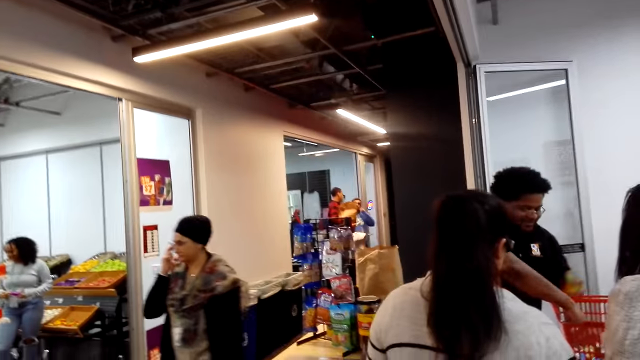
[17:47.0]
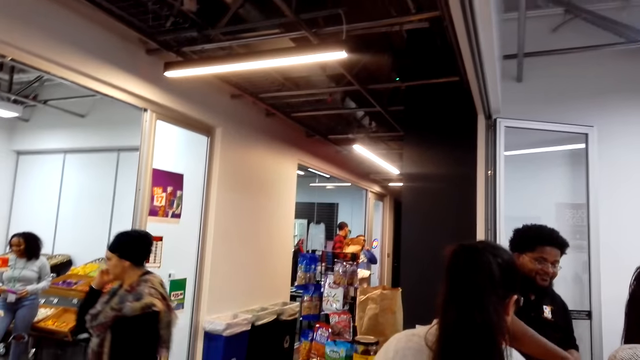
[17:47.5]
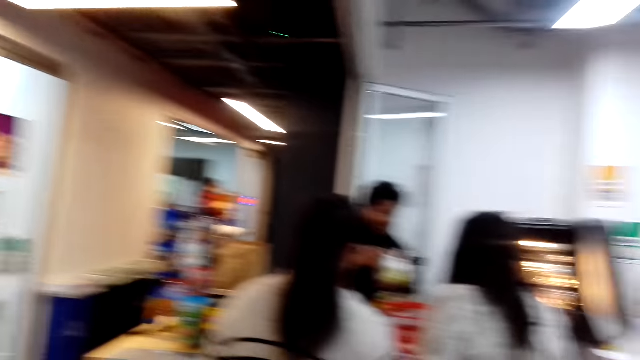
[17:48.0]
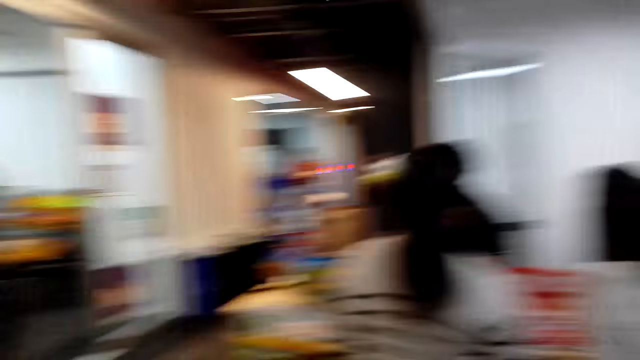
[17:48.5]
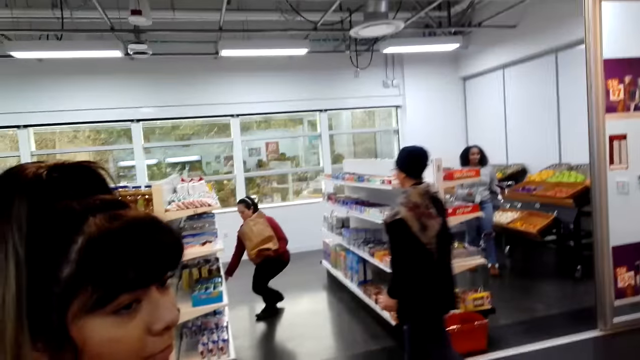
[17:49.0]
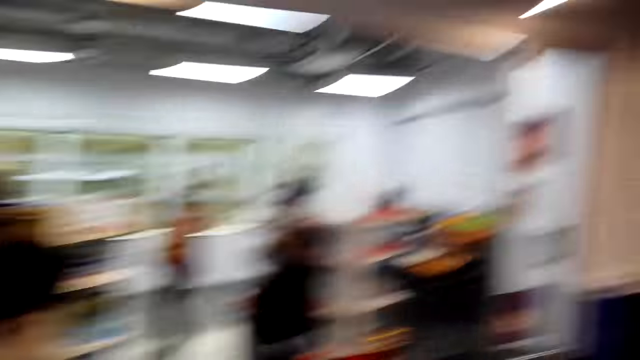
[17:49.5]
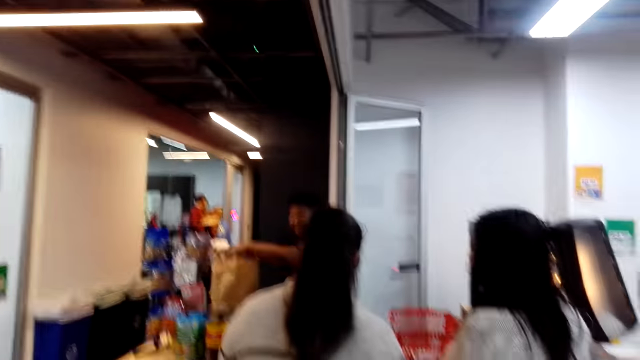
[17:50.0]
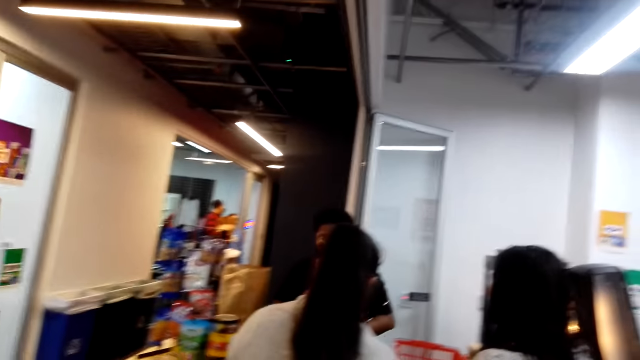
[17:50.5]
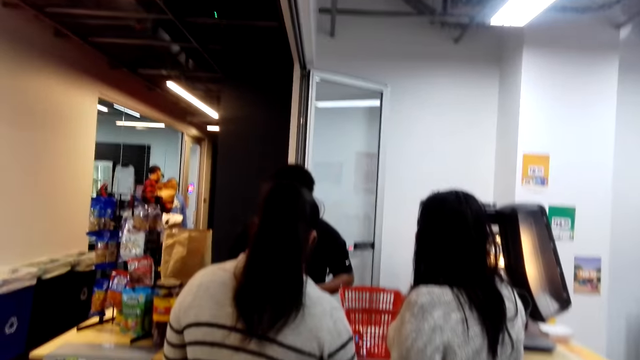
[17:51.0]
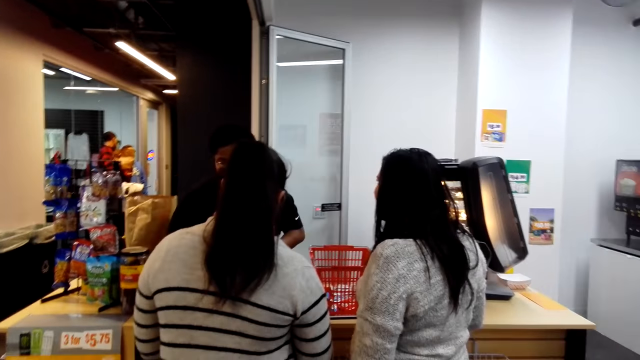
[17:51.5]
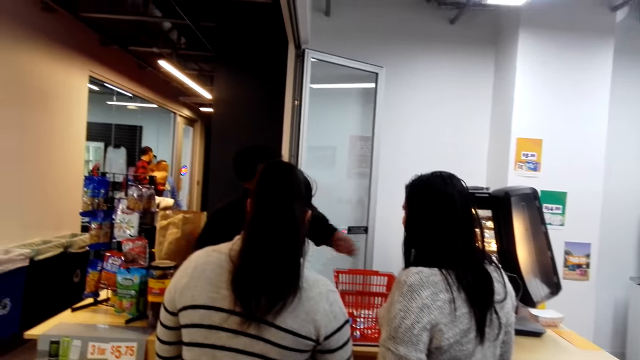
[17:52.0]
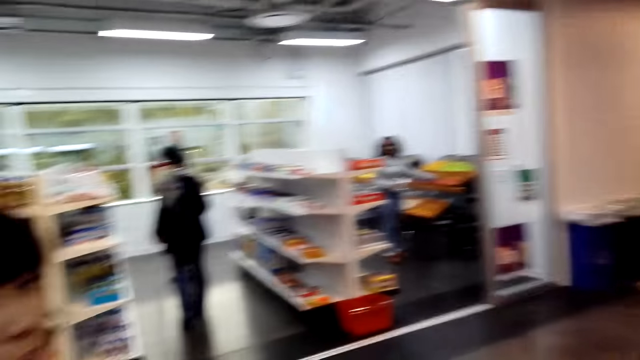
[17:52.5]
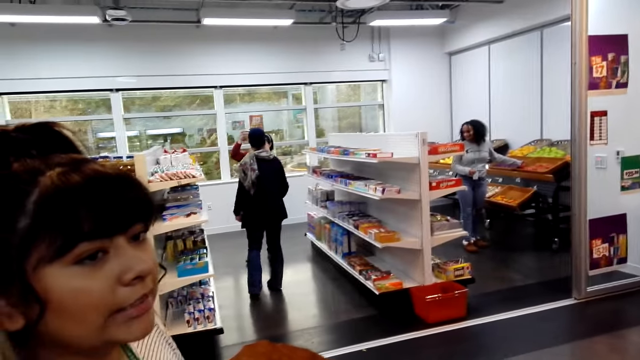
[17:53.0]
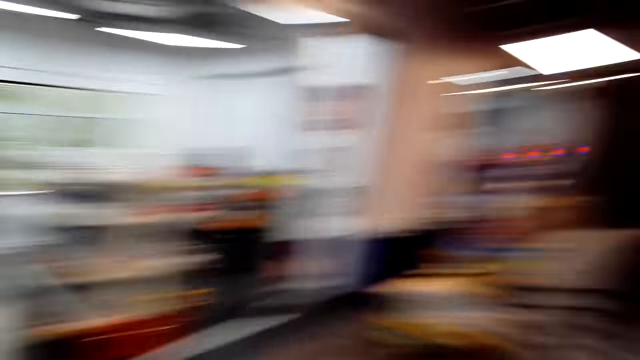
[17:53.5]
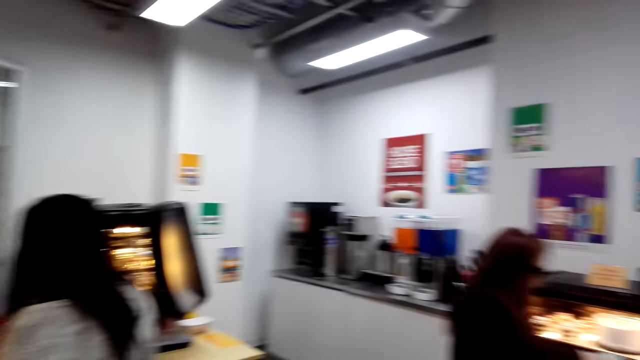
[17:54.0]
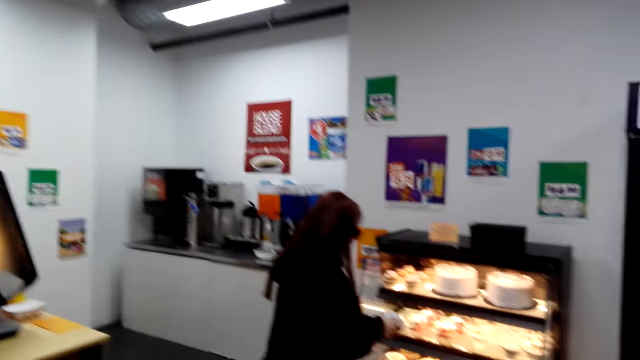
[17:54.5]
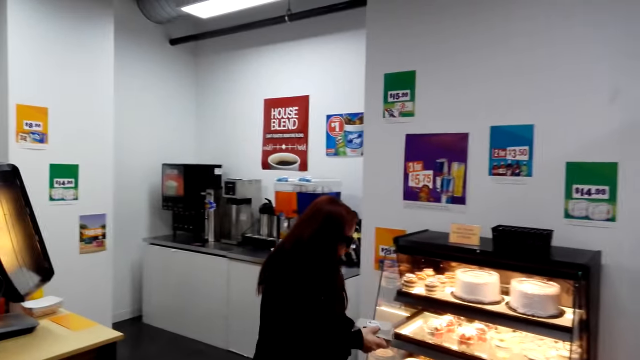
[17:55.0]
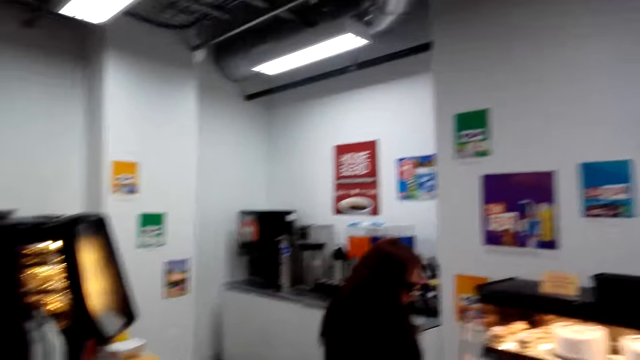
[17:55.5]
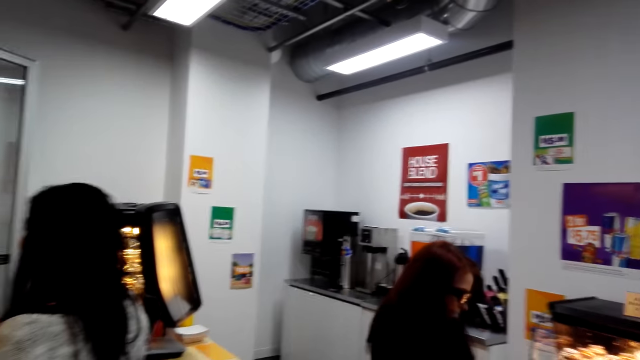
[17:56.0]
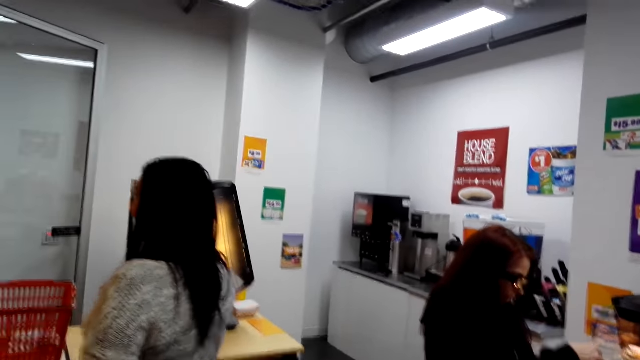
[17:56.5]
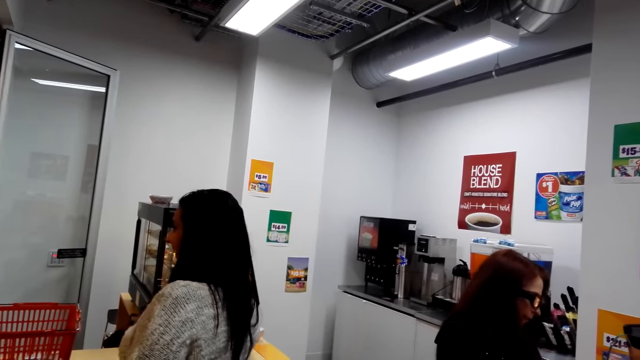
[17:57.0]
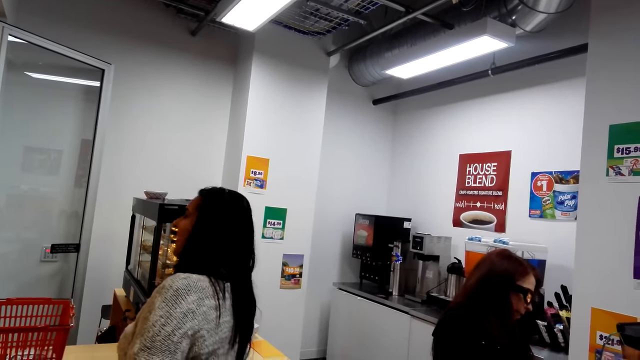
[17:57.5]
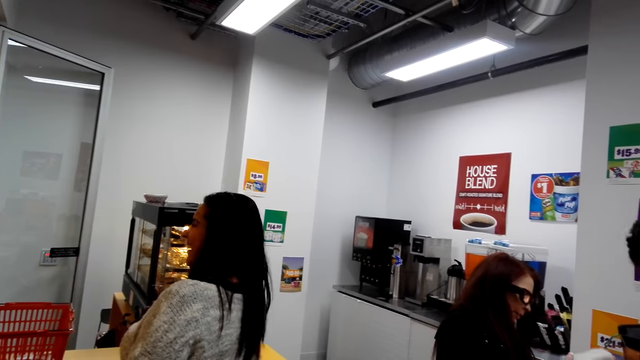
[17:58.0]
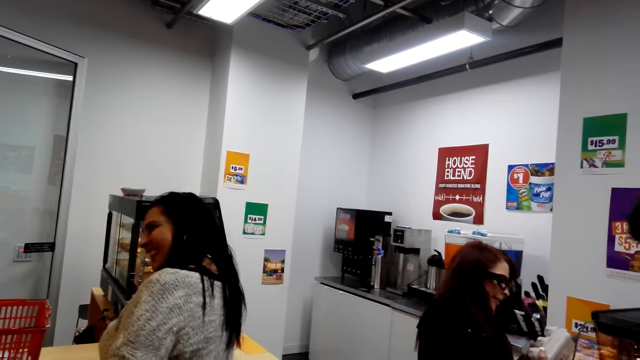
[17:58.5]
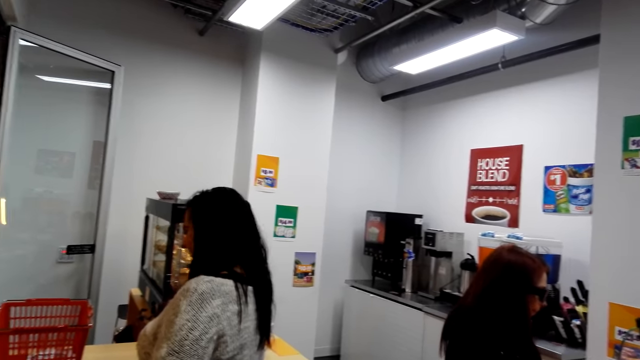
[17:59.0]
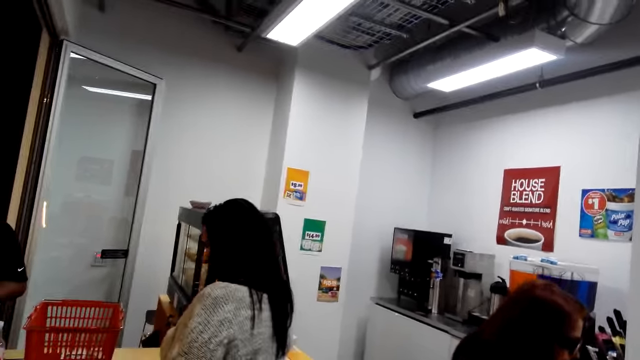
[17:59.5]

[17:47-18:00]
A person picks up an apple in the basket. Another person adjusts the eye glasses. The second person walks in the room. A third person picks up an item on the shelf. The camera wearer turns. A fourth person interacts with the camera wearer. The second person interacts with the third person. The camera wearer turns. A fifth person picks up cake. The third person laughs.

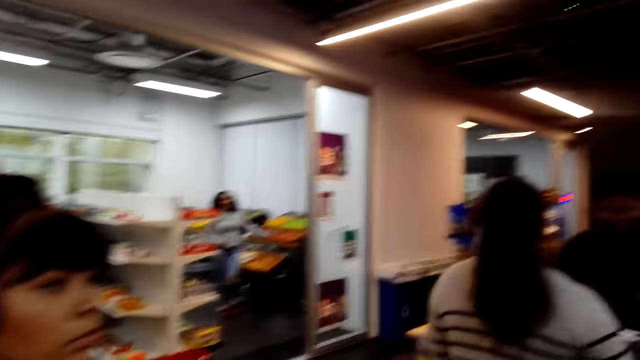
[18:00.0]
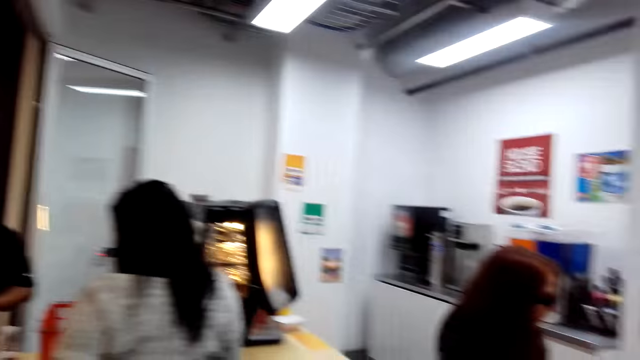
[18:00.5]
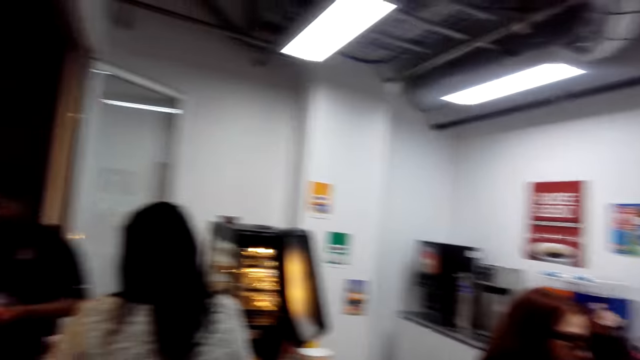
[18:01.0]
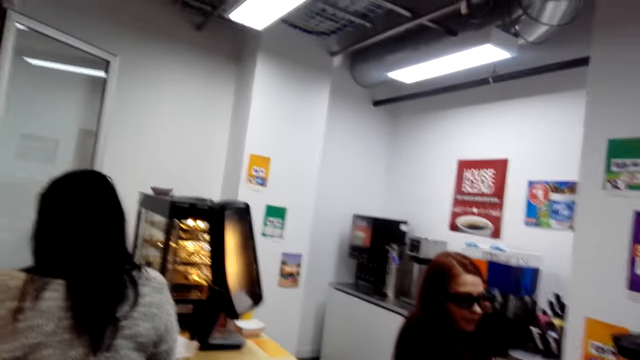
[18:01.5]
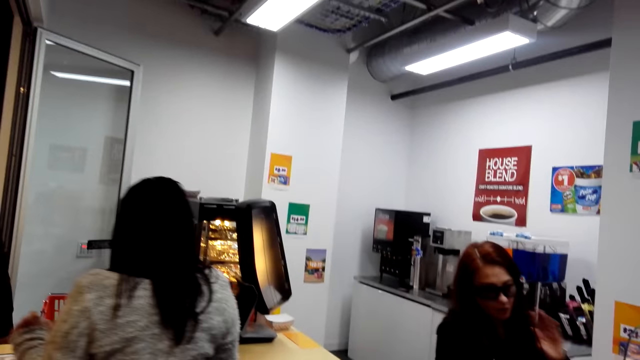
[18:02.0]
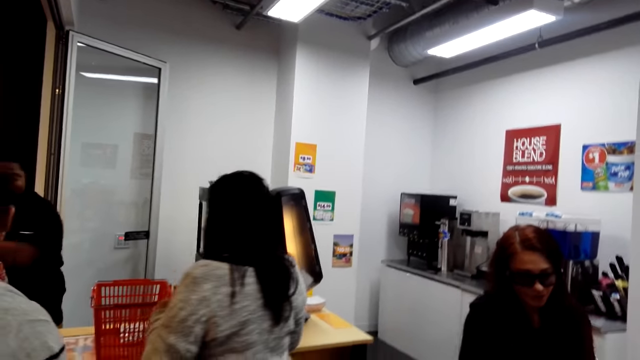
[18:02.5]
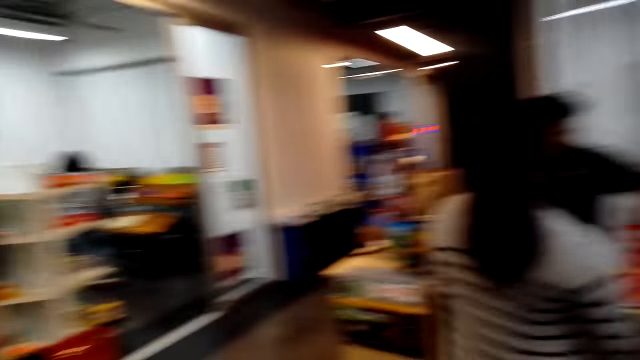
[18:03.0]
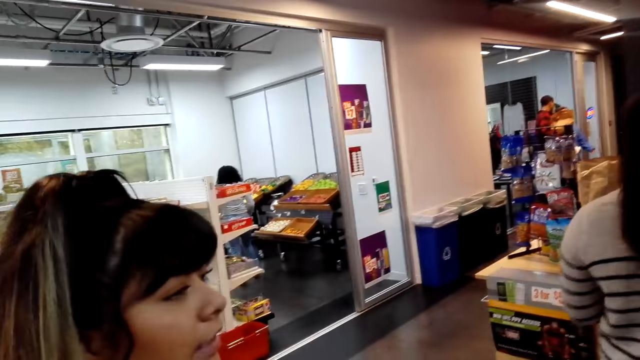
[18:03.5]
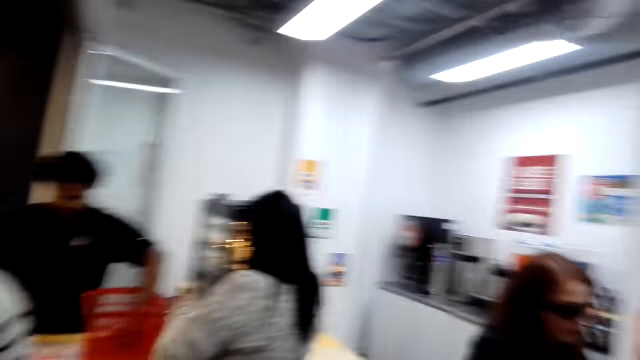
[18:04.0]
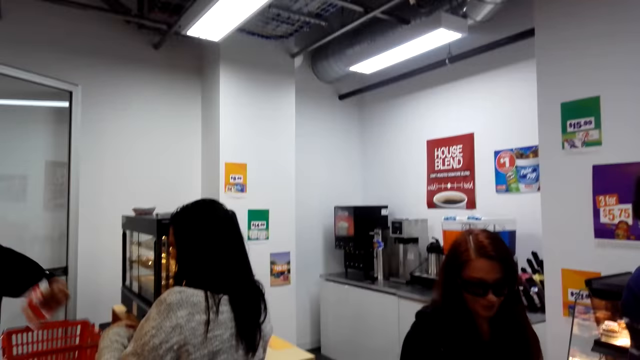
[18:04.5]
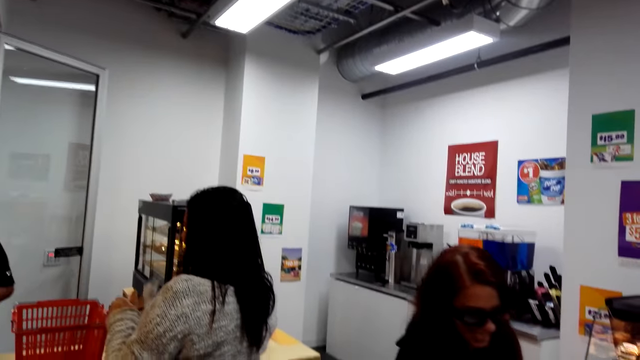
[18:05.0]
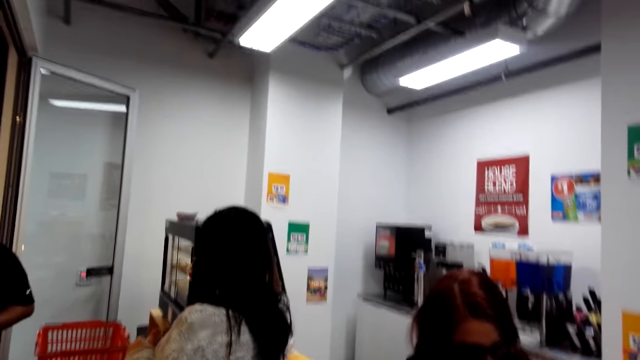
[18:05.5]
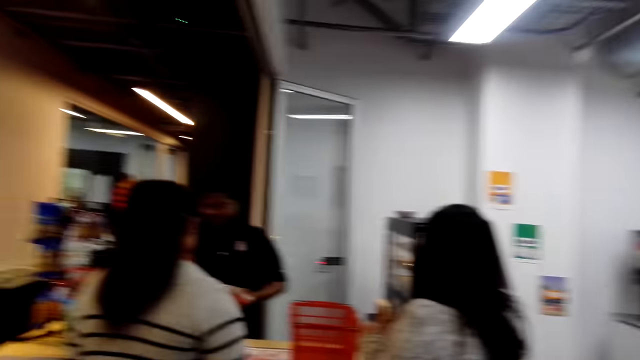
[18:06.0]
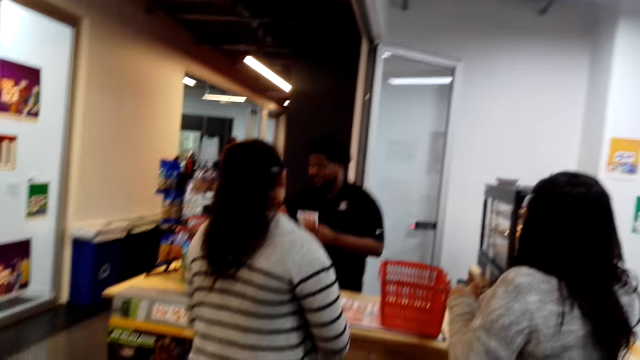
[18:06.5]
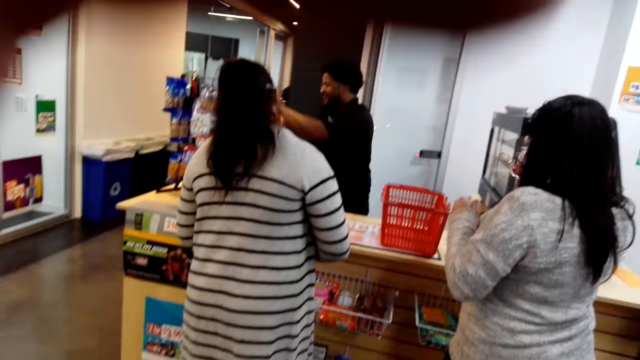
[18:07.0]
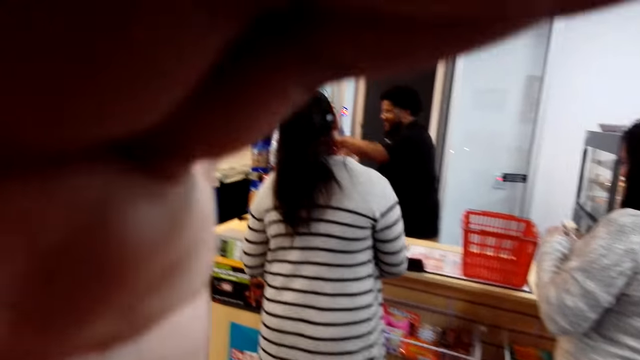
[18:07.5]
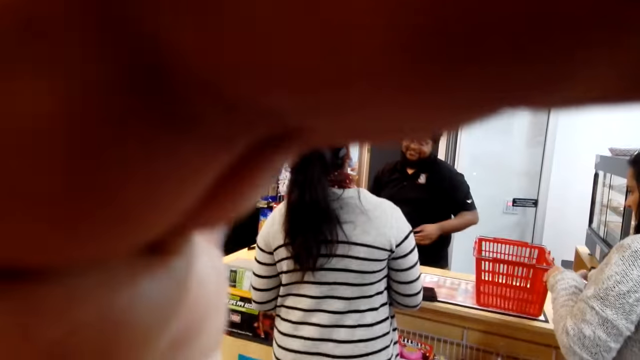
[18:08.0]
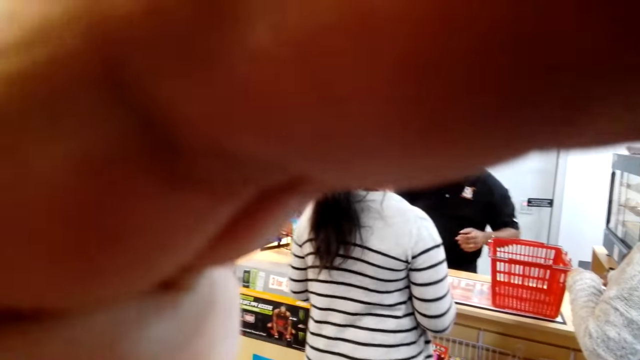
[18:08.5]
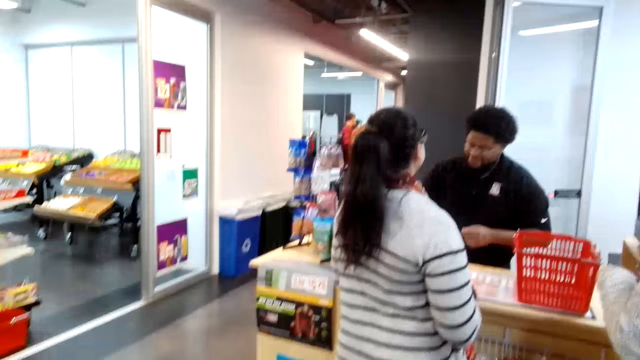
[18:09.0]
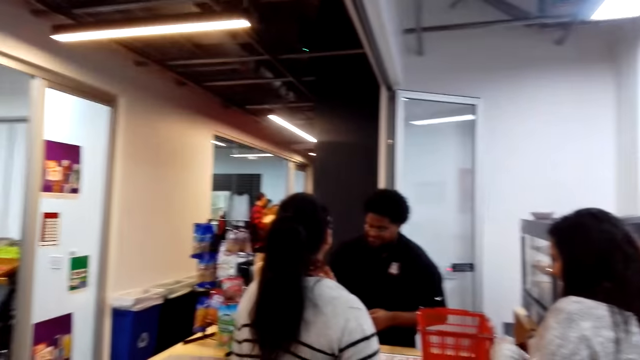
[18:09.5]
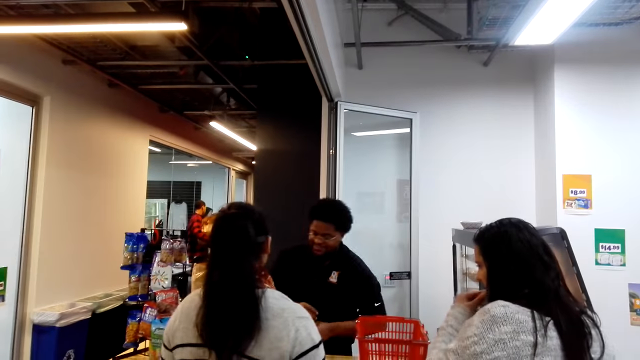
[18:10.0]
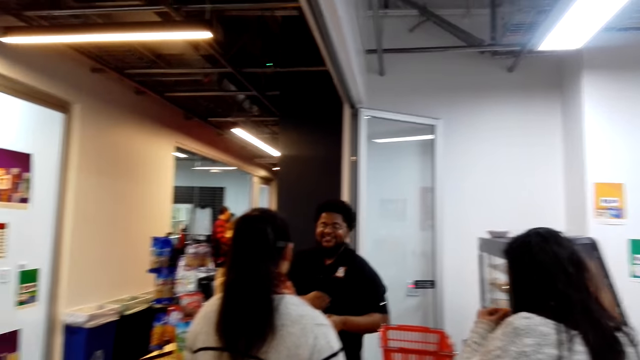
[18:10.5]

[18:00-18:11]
The camera wearer turns. A person picks up an item in the basket. Another person takes a drink. The first person puts an item in the bag. The camera wearer adjusts the camera.
